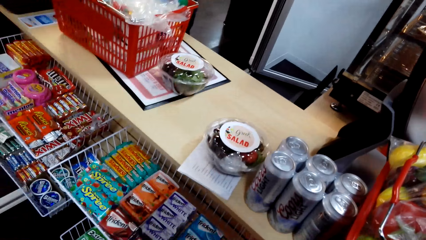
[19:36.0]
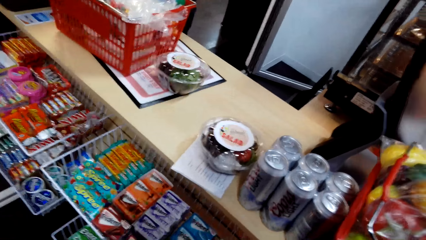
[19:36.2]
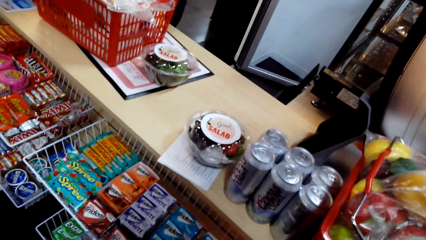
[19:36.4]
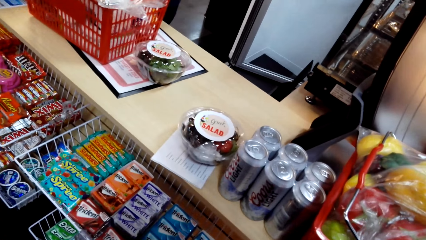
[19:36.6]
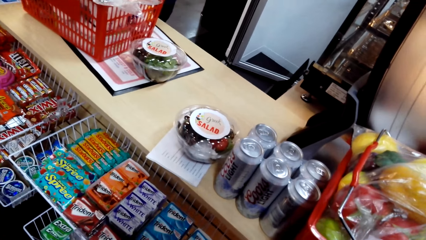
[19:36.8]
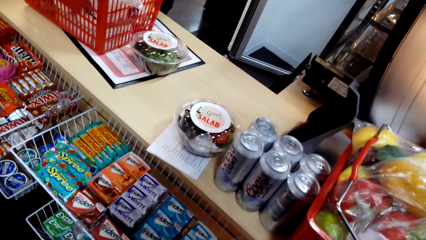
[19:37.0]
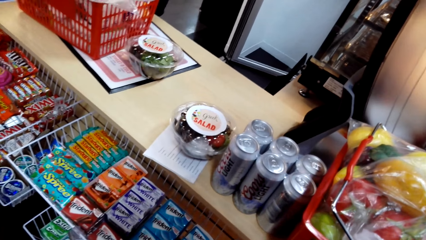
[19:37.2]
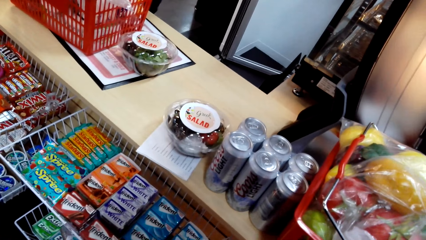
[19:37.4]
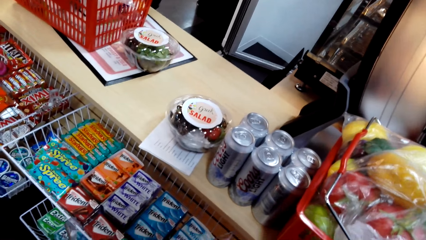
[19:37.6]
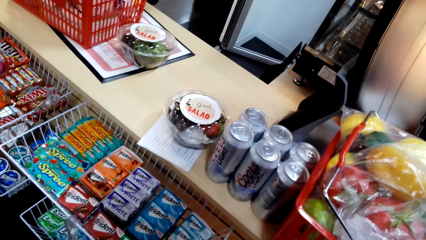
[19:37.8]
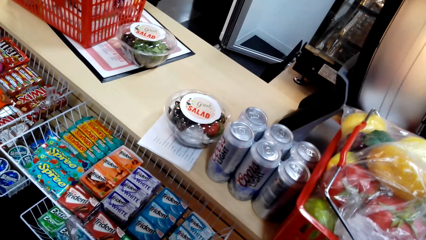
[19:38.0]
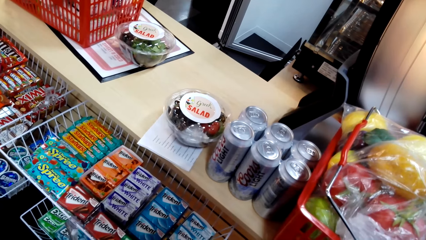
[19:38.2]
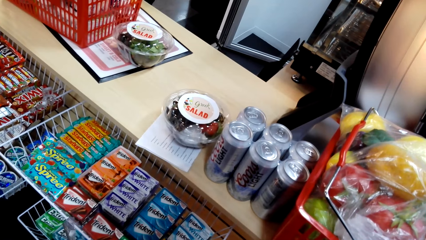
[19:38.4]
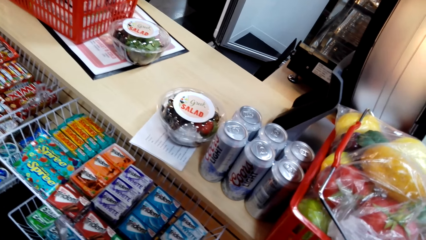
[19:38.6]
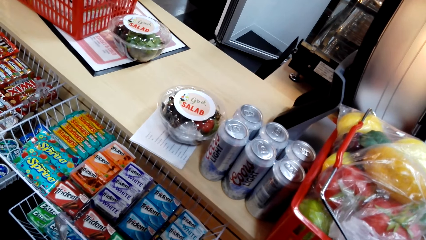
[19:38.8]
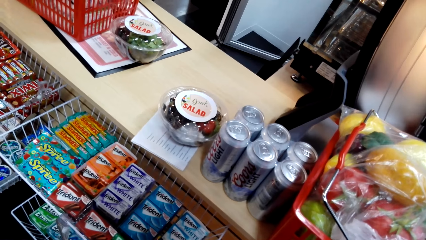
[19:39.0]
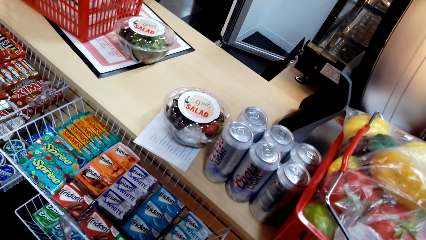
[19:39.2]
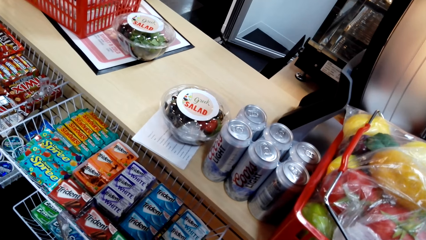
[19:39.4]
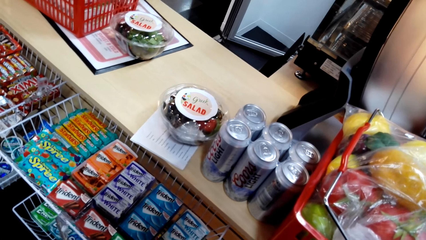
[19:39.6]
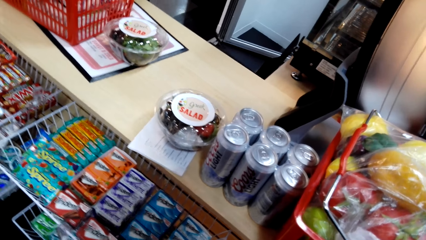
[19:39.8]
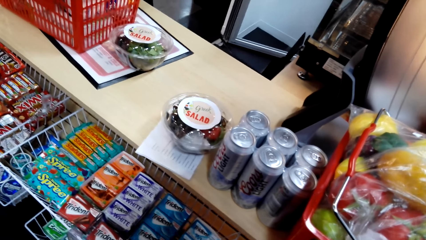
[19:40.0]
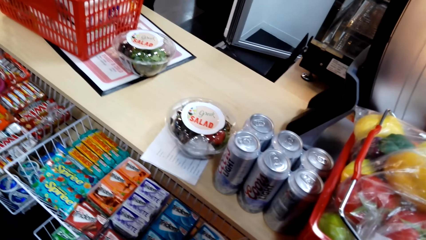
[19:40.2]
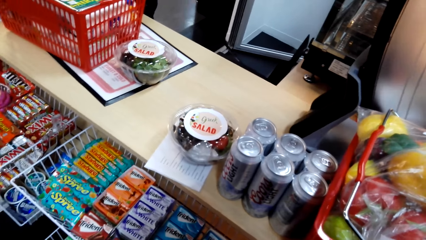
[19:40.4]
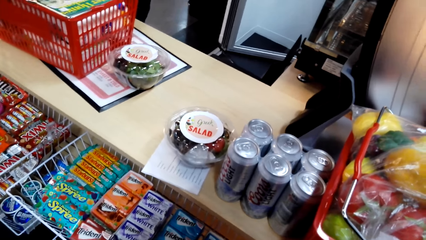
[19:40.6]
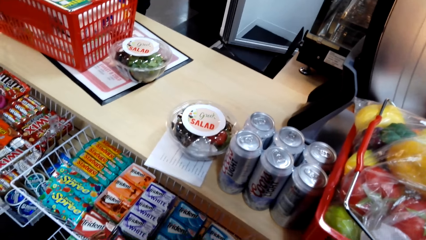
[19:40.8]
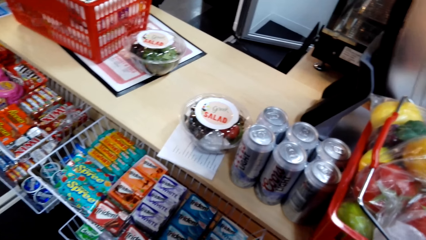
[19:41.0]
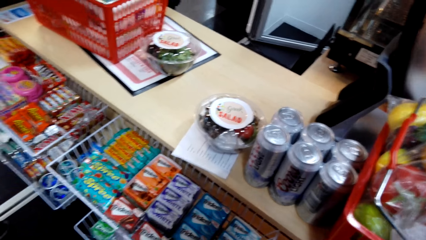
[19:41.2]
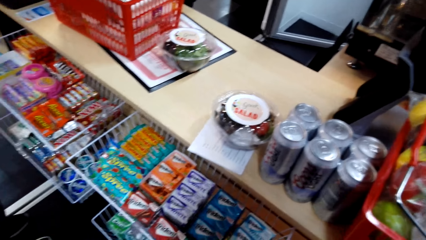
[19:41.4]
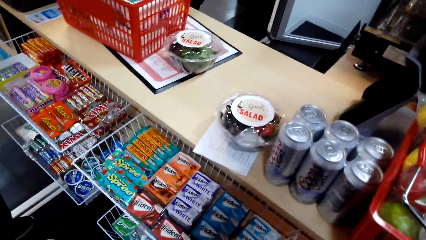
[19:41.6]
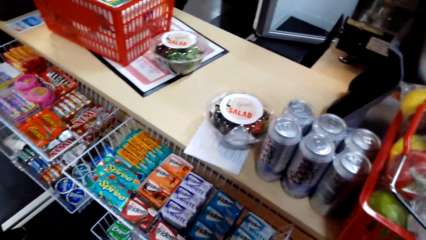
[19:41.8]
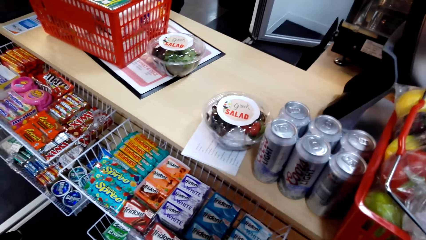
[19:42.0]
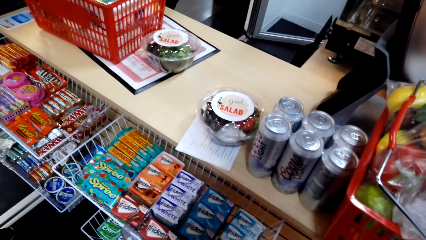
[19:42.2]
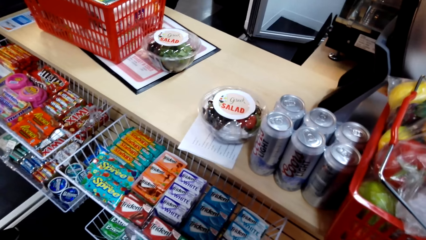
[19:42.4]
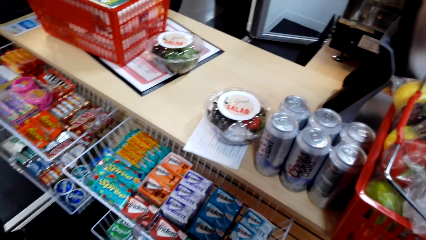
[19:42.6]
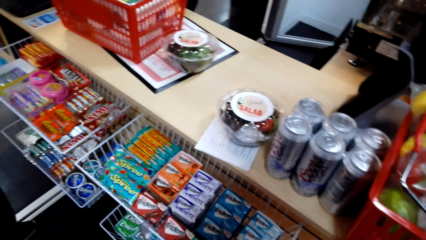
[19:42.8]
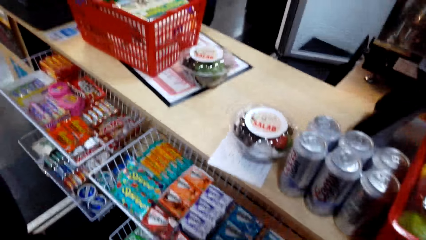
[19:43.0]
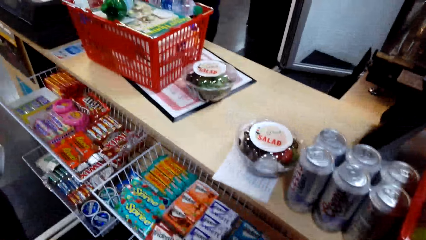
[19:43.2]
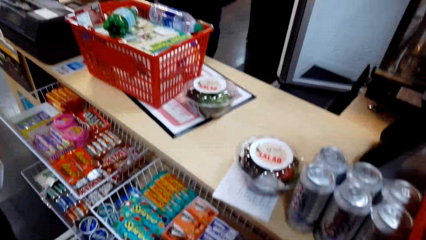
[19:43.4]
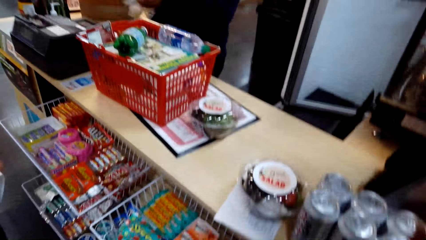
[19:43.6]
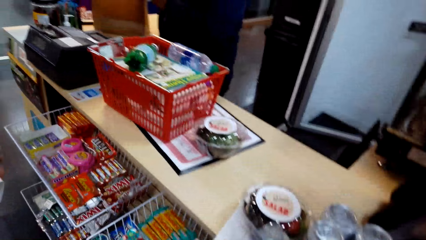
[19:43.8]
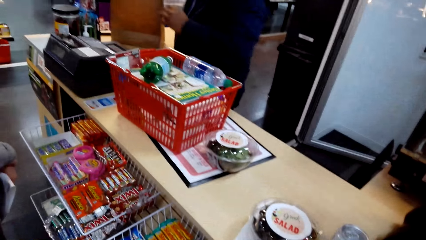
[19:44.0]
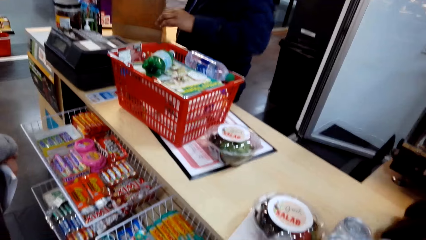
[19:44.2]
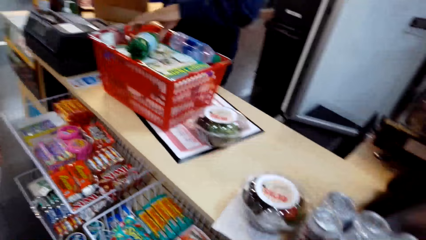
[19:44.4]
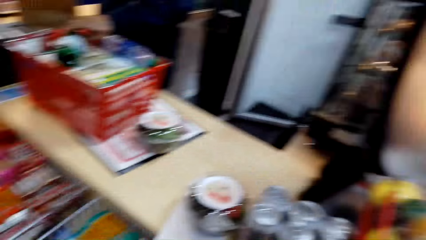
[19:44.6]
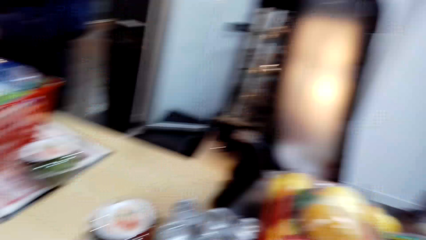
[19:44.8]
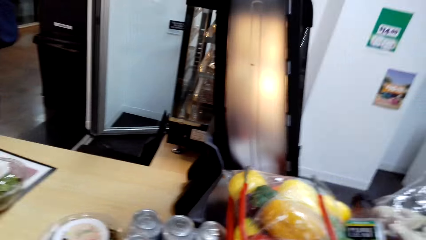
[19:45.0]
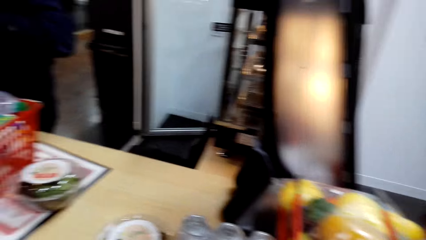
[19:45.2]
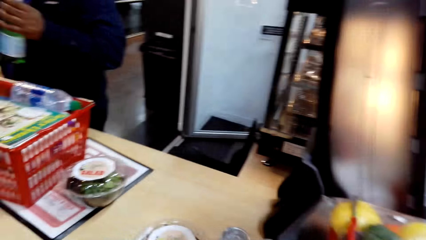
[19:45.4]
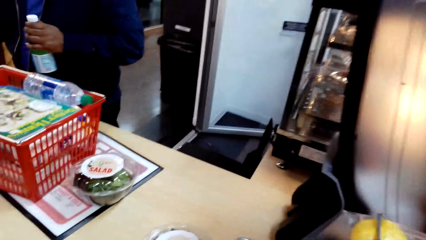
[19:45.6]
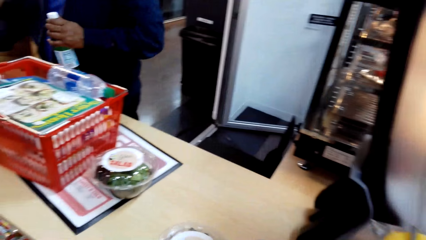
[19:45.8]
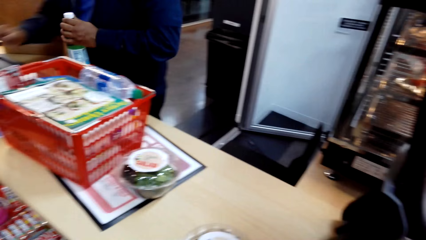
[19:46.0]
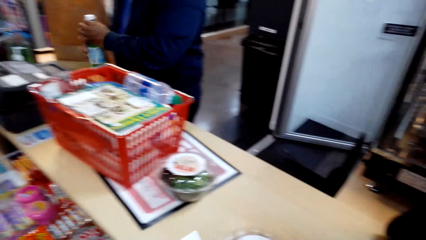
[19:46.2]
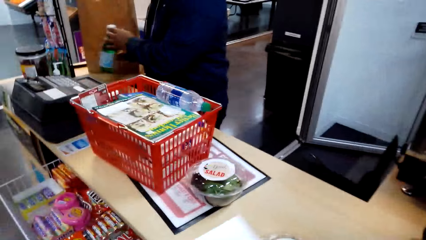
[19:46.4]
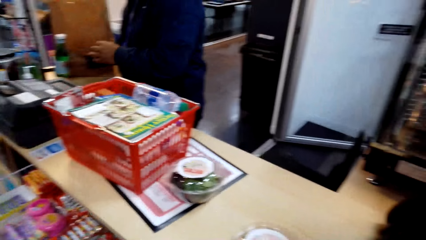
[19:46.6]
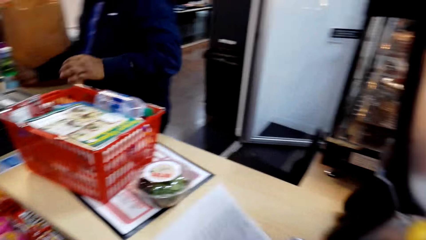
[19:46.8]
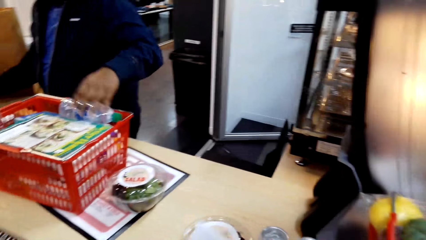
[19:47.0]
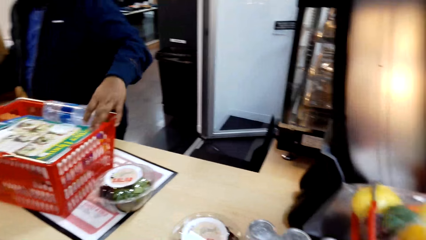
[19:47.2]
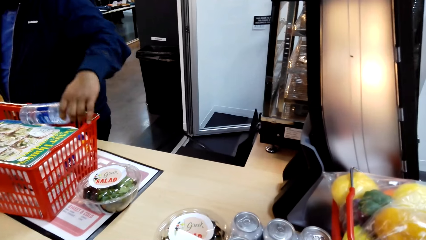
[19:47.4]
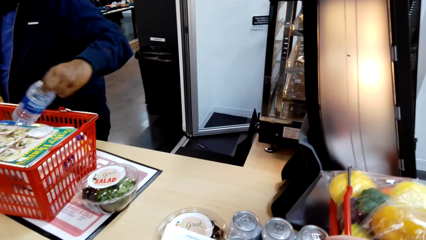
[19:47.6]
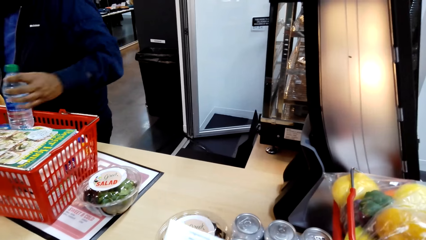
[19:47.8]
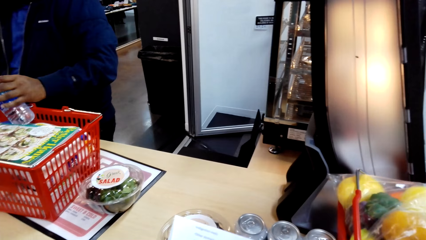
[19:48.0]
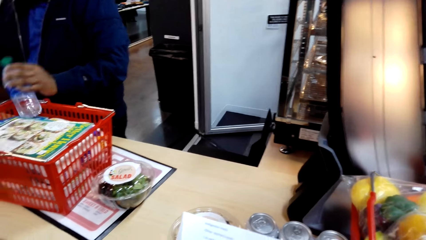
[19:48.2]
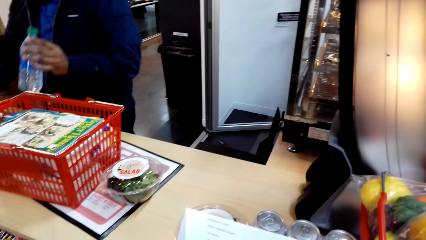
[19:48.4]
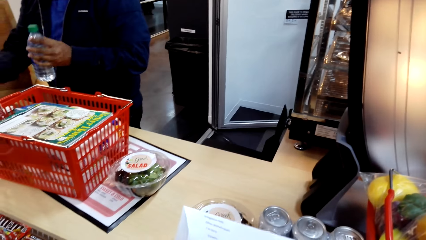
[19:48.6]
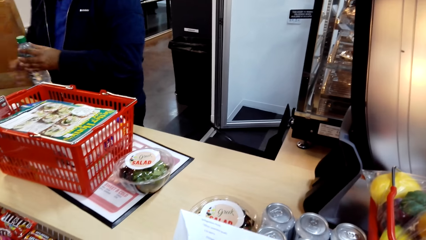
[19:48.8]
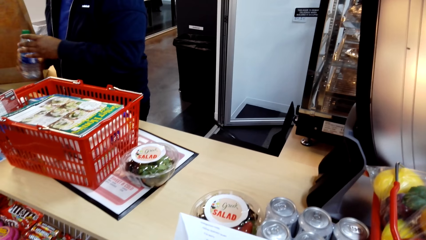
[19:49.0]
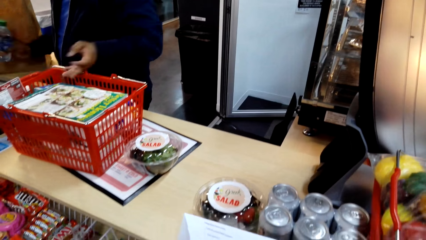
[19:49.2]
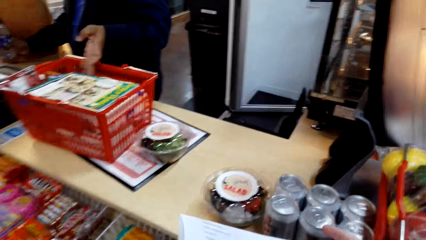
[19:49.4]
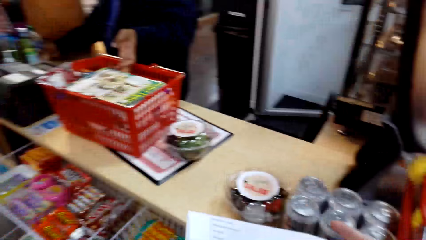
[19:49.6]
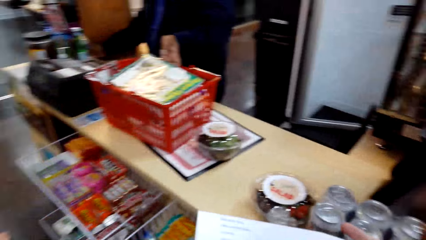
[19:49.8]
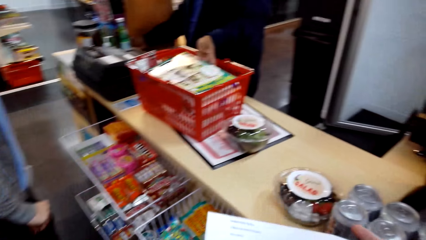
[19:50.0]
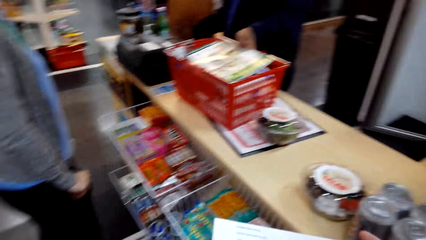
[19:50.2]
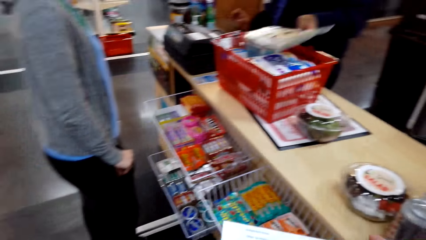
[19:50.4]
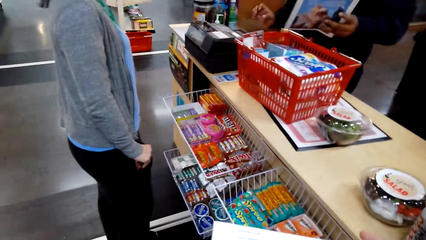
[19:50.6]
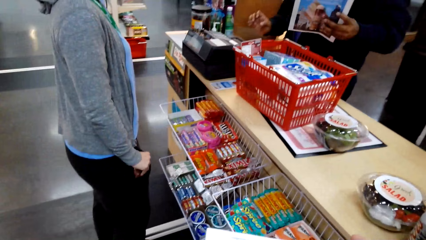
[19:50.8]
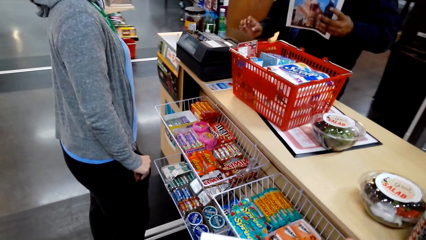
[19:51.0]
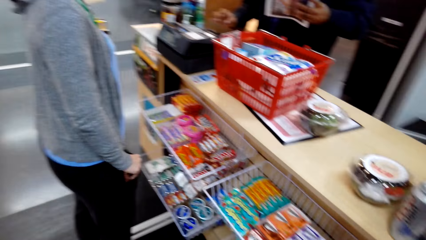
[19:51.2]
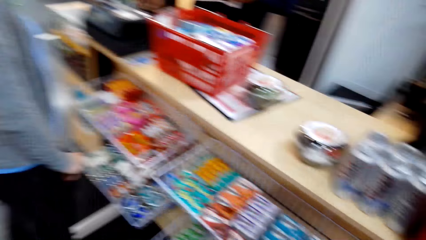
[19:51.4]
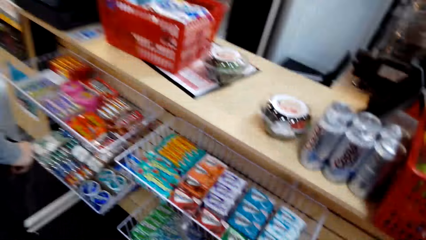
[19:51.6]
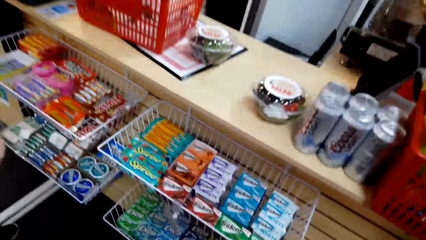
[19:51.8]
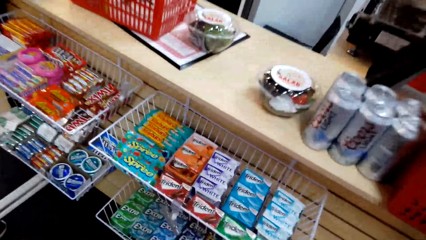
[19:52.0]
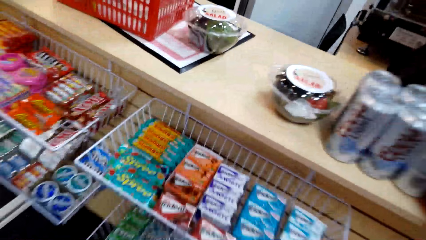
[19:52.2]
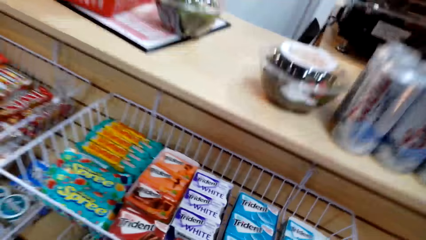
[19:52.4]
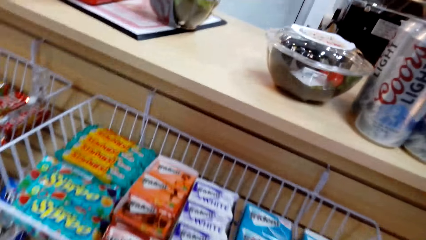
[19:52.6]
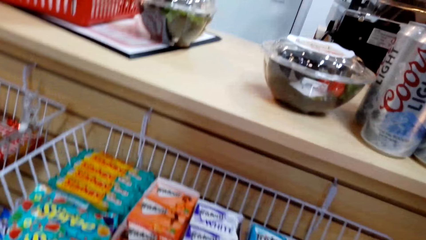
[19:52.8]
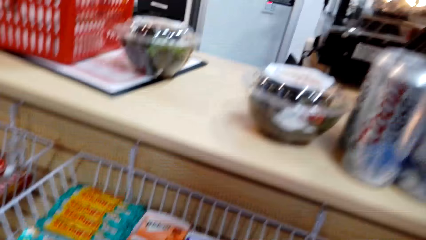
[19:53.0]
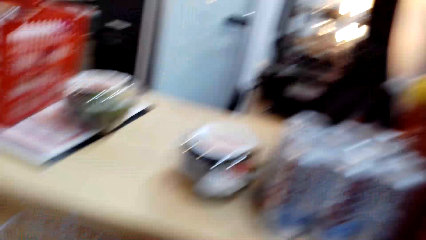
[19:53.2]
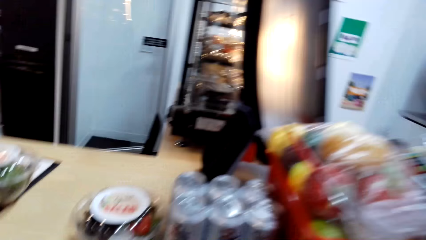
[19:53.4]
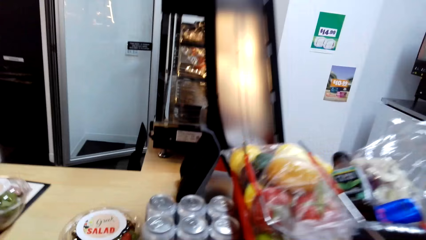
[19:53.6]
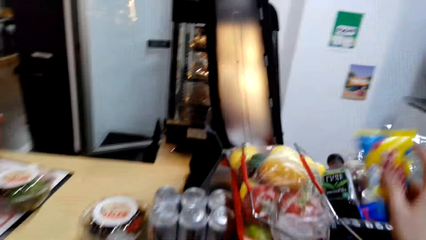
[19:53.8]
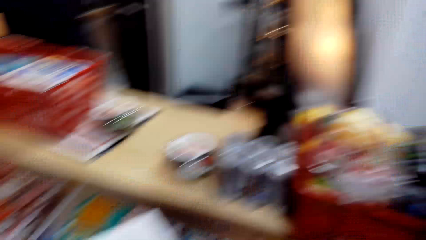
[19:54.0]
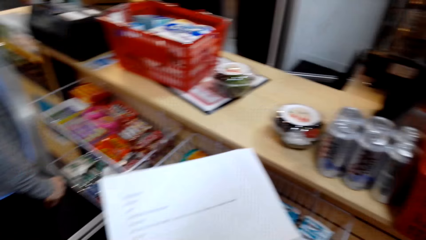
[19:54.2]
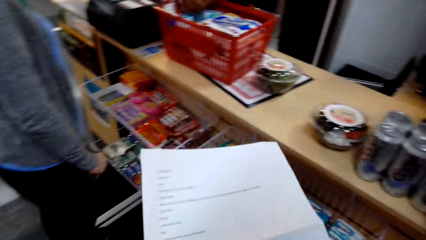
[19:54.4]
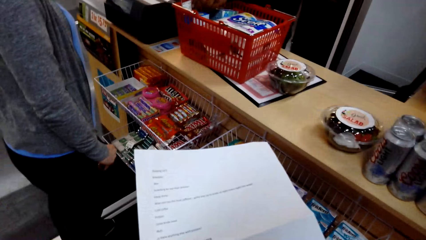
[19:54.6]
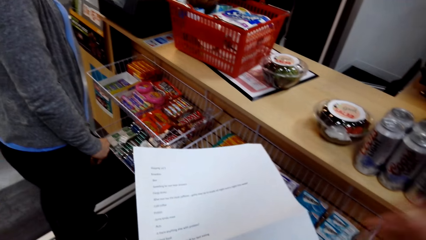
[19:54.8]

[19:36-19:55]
The man does calculation of items. He checks the price of the items. The camera wearer holds a sheet of paper.
